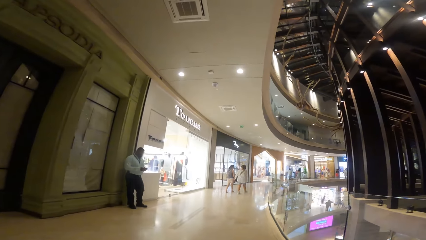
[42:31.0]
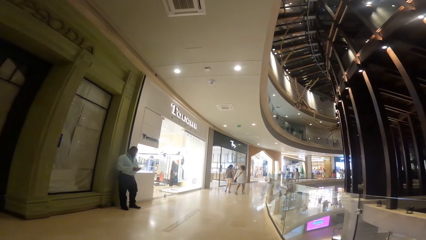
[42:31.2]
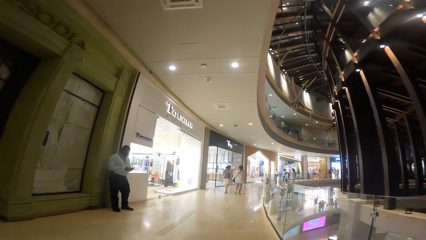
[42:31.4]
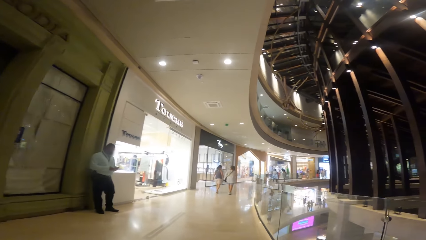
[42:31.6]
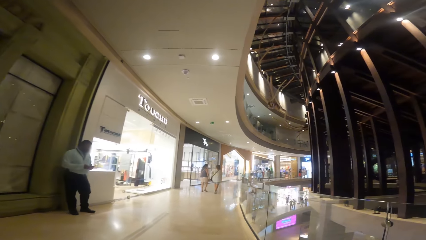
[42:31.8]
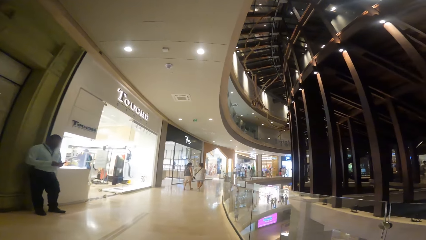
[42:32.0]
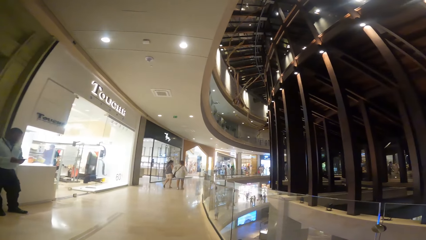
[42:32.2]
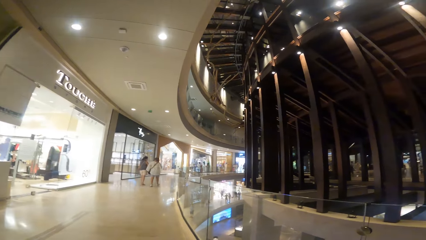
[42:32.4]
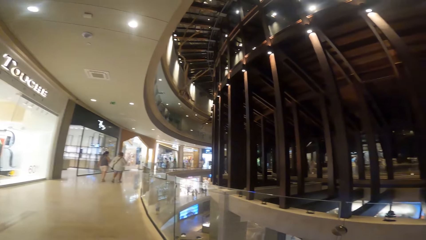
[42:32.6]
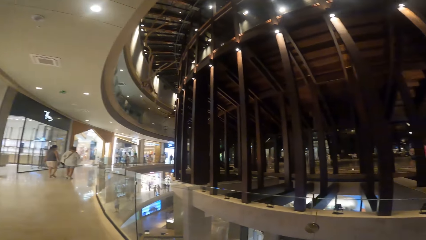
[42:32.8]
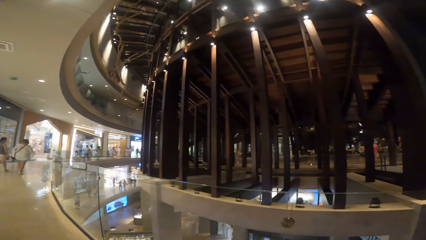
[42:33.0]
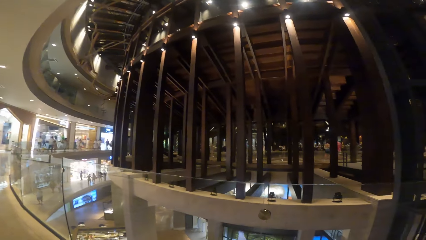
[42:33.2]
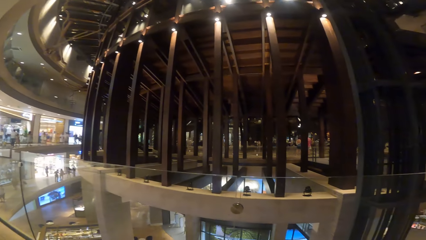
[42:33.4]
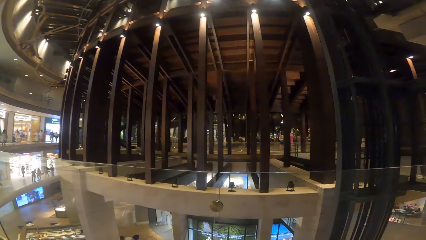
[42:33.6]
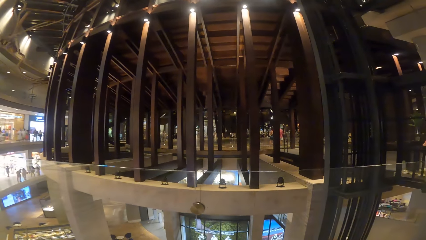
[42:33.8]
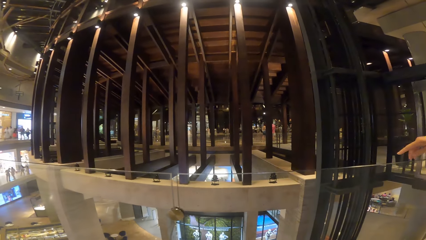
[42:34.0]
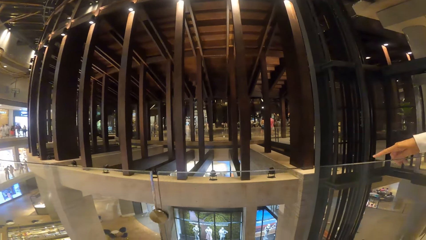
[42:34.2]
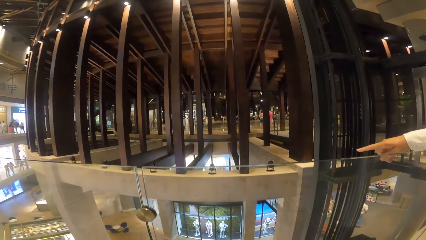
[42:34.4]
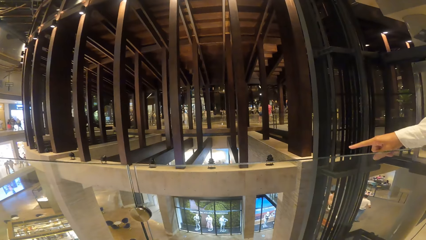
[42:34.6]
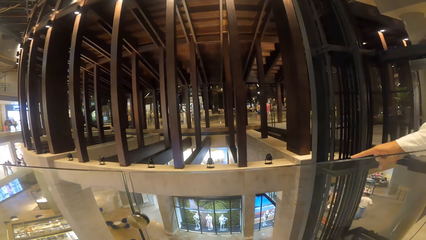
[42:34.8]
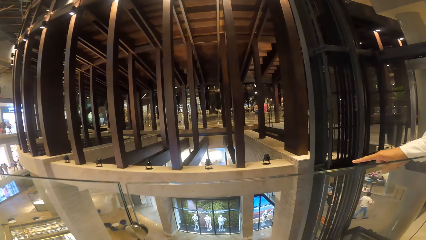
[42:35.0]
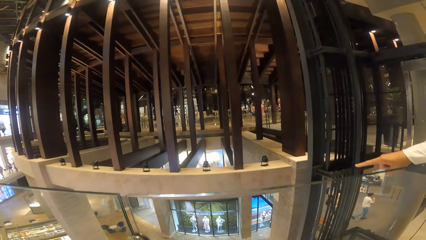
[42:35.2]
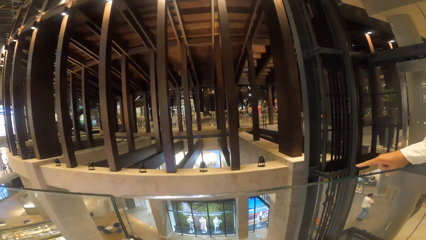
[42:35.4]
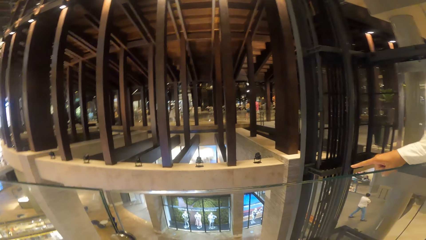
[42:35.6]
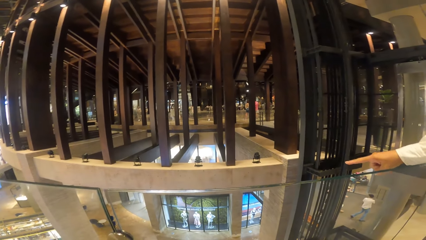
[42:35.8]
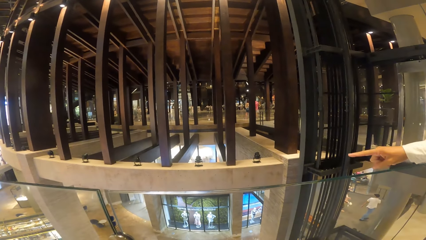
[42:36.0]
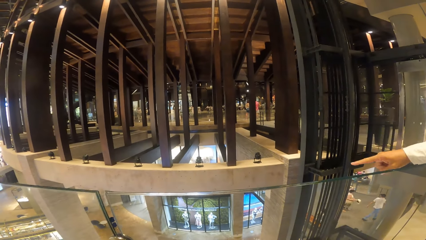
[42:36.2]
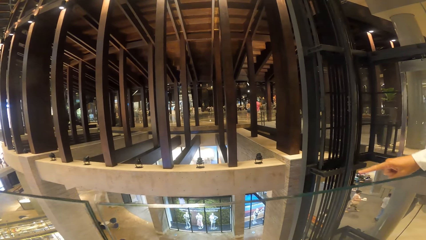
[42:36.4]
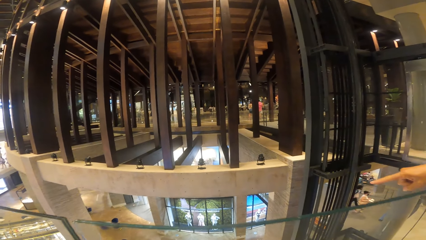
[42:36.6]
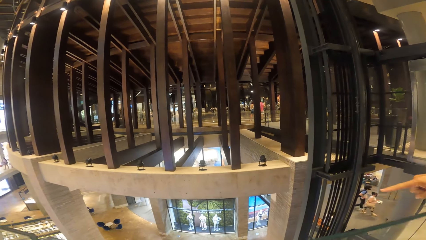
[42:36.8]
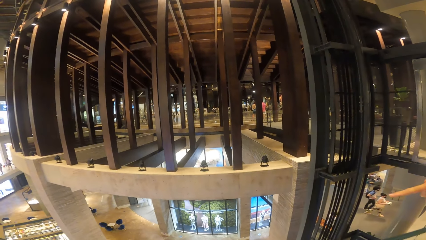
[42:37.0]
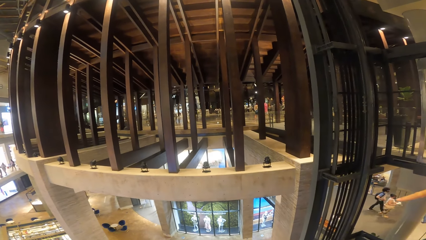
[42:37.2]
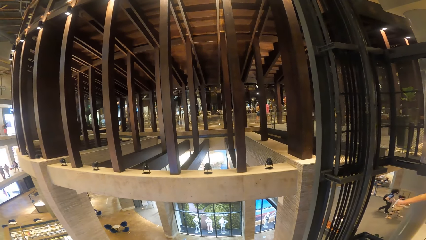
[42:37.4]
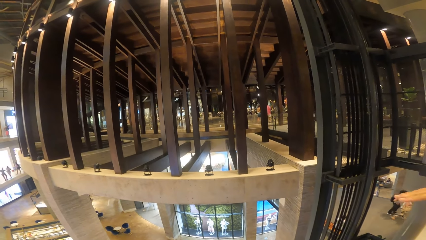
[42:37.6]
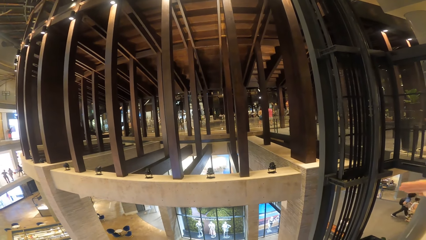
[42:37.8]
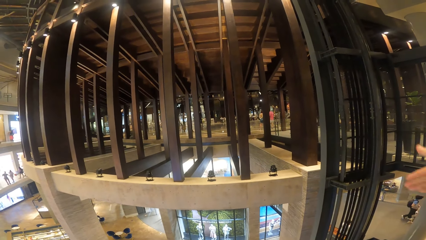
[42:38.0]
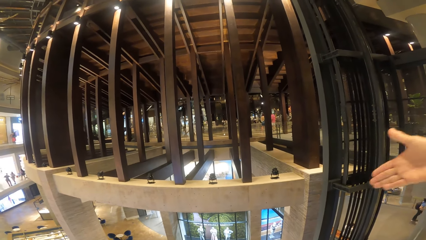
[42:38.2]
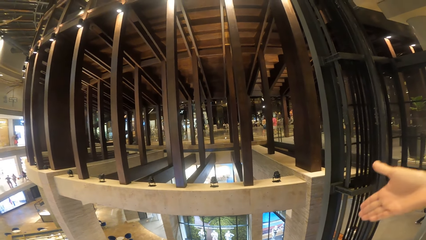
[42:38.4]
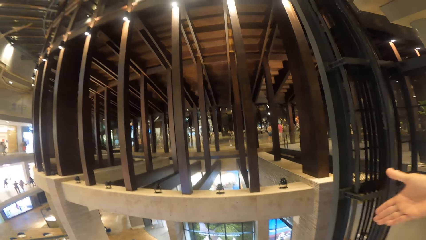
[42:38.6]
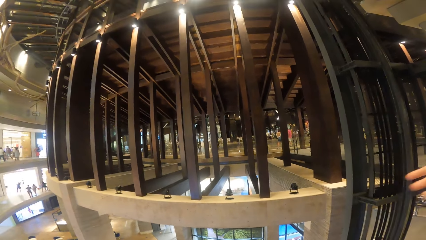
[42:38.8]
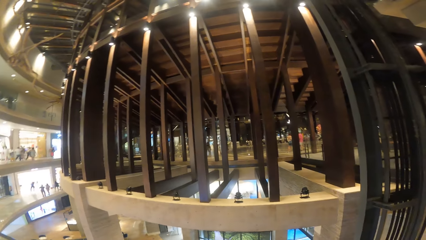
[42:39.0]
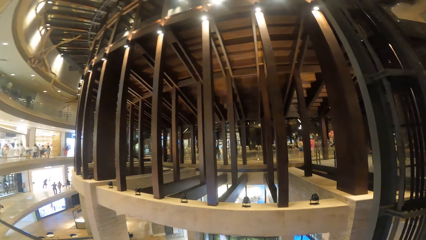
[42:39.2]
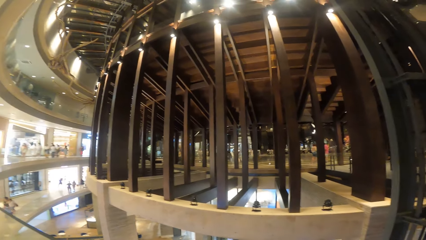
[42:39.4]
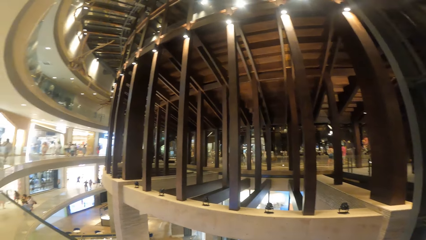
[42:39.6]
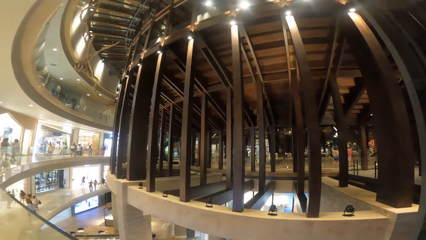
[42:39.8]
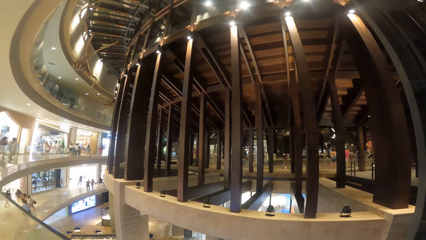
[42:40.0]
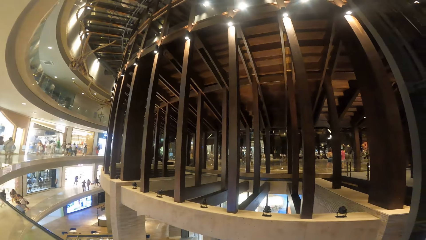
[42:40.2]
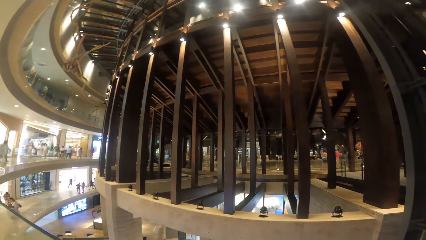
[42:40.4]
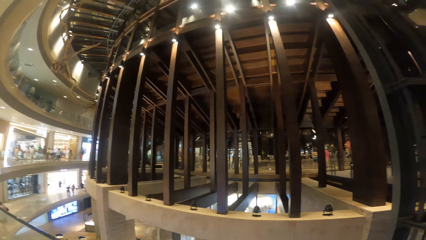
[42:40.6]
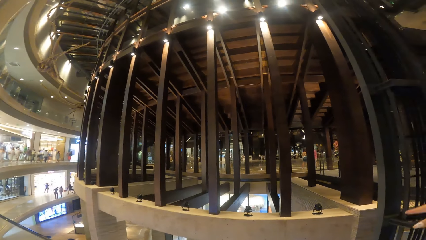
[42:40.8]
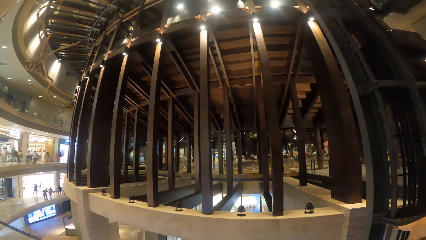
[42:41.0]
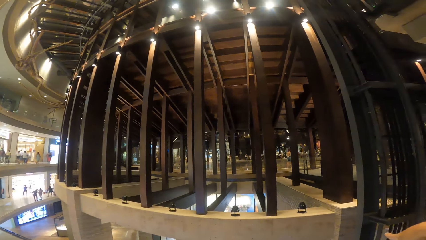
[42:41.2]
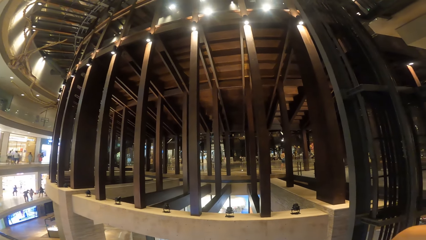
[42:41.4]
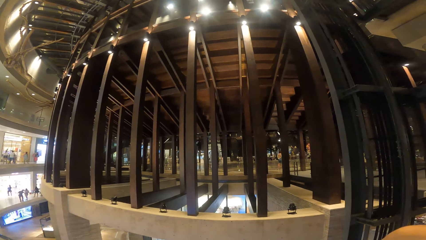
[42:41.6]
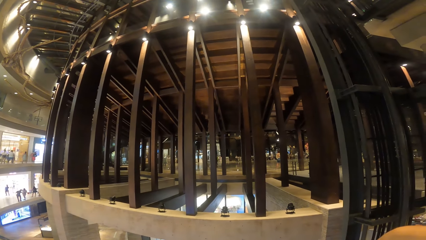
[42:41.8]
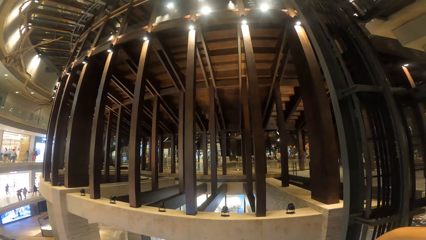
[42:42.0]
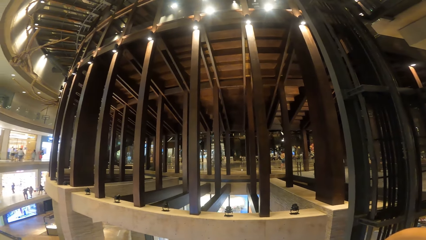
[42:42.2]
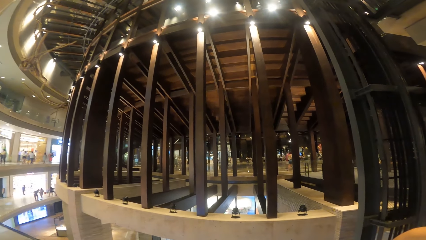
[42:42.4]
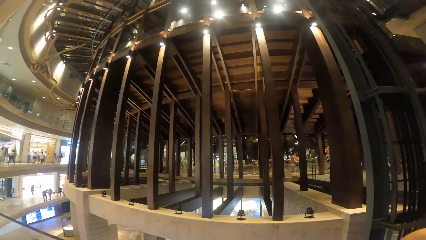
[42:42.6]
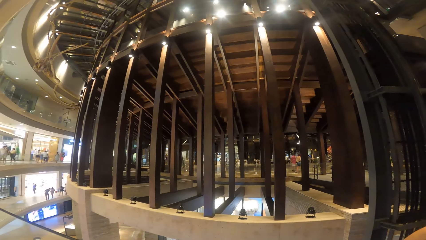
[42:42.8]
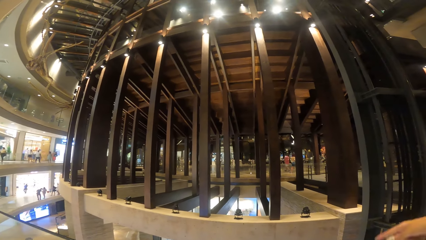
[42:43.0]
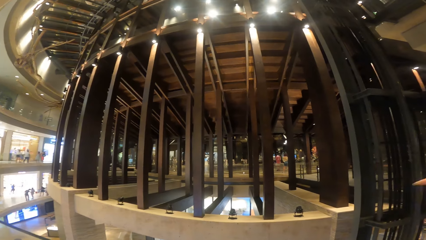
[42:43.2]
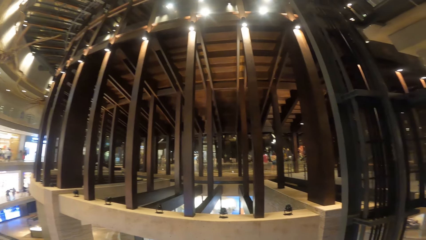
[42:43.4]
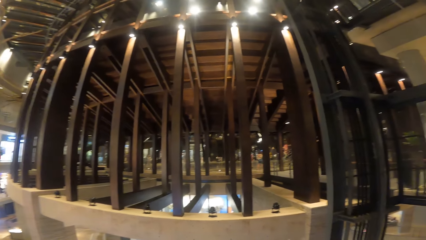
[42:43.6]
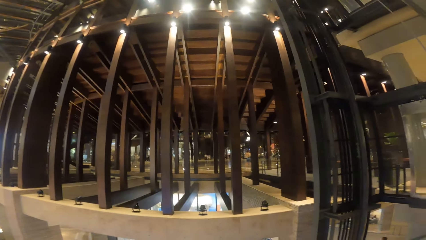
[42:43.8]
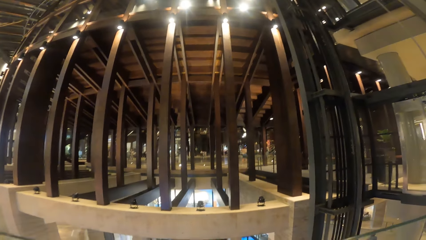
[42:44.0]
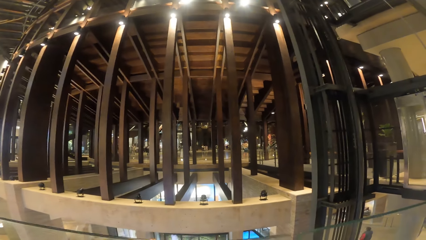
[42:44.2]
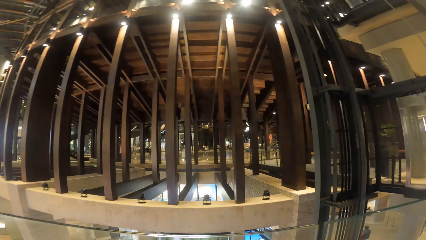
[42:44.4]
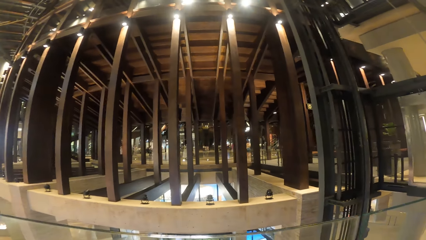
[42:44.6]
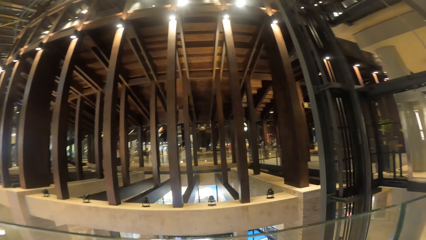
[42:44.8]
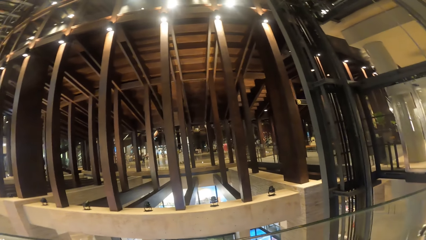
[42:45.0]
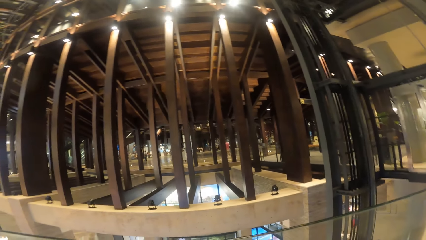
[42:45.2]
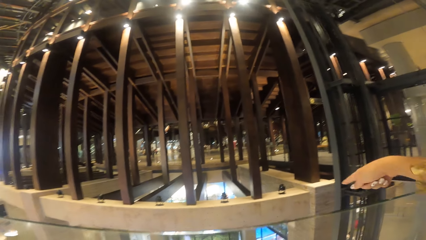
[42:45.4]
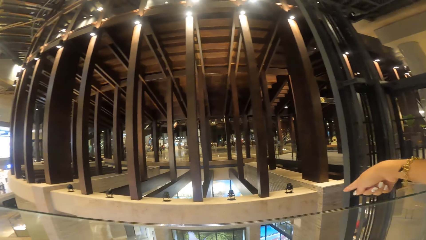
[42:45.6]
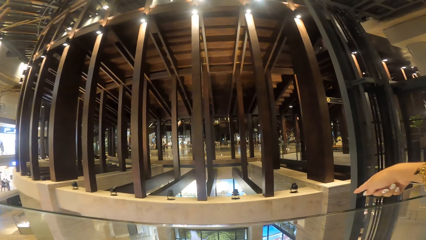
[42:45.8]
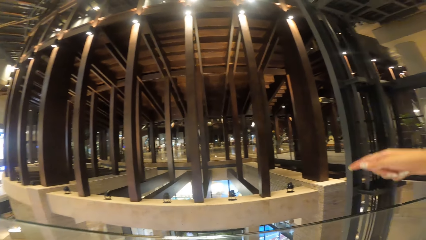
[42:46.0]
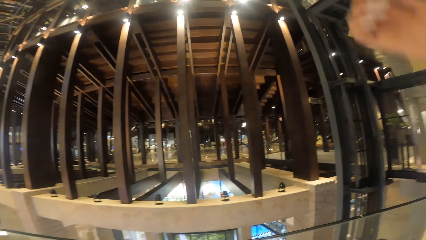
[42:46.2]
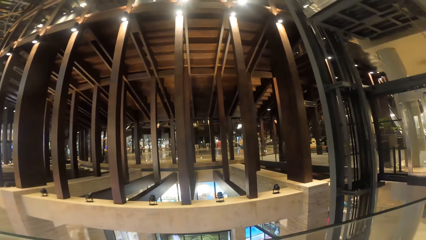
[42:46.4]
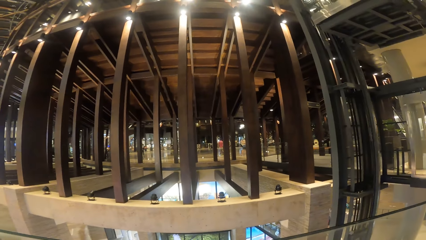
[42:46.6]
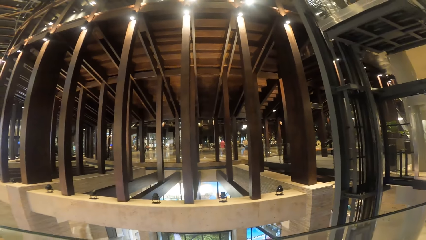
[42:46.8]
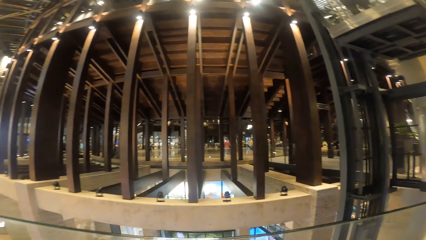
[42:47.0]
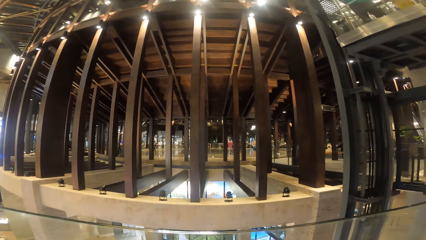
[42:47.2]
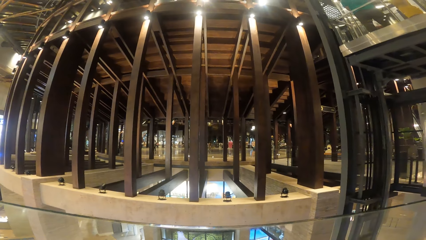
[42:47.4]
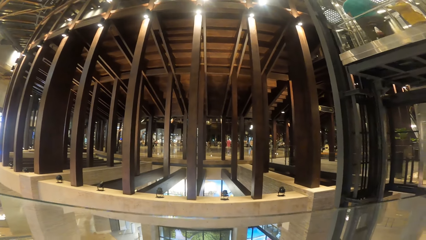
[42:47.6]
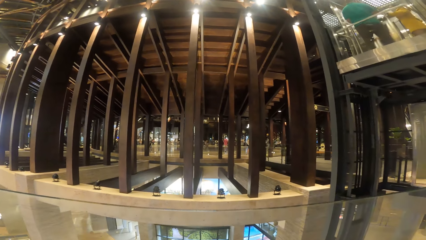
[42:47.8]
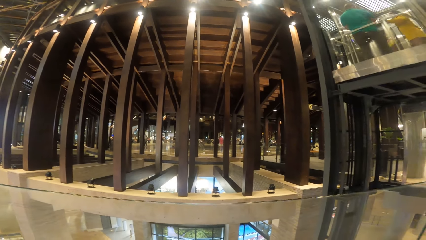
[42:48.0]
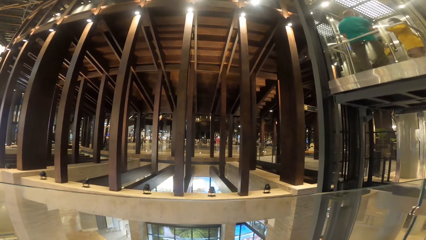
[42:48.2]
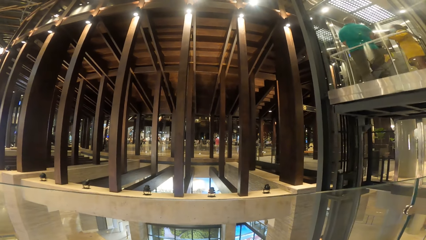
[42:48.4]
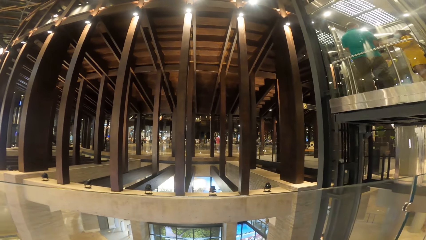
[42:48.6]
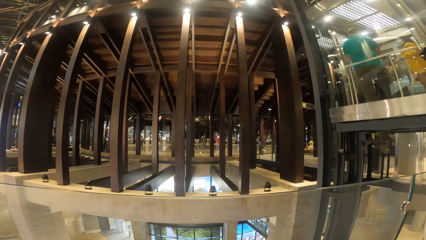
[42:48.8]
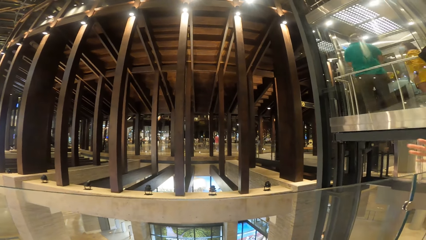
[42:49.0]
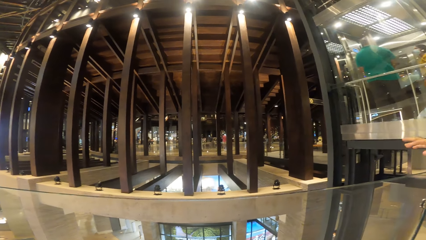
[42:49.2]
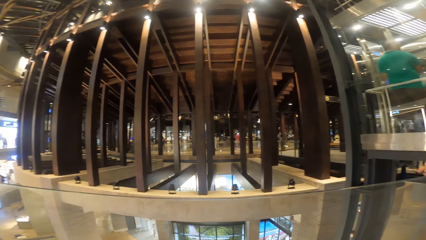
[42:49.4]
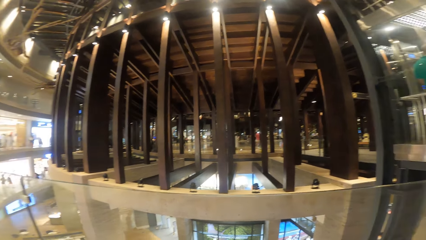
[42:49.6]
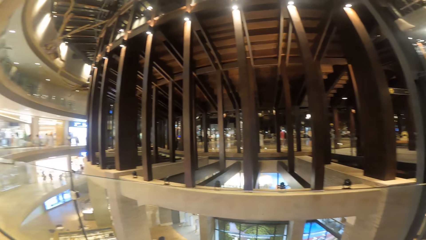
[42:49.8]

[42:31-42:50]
A woman points a finger. The woman points the right hand. The woman points a finger.
